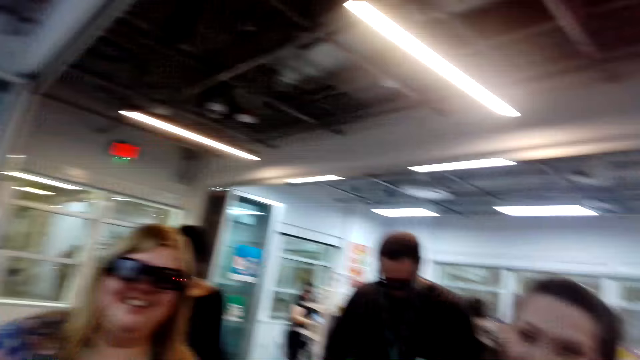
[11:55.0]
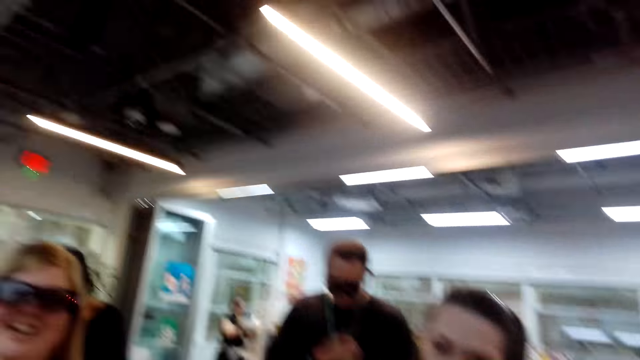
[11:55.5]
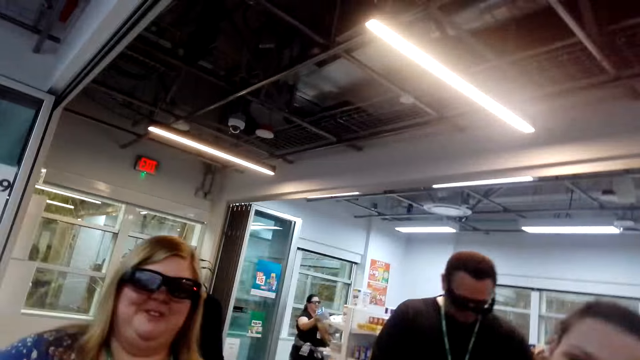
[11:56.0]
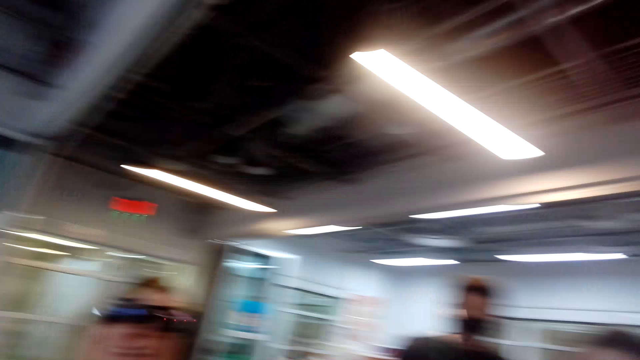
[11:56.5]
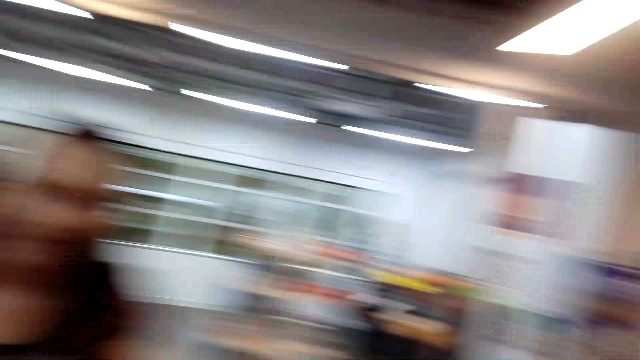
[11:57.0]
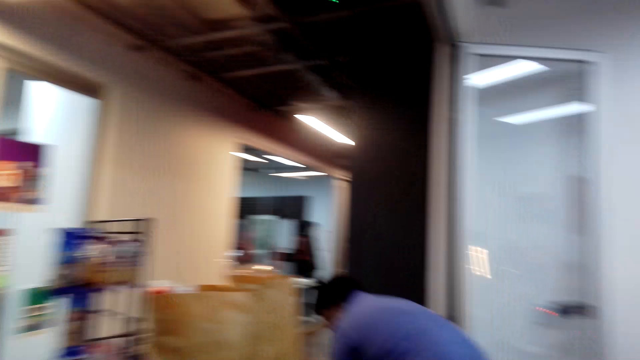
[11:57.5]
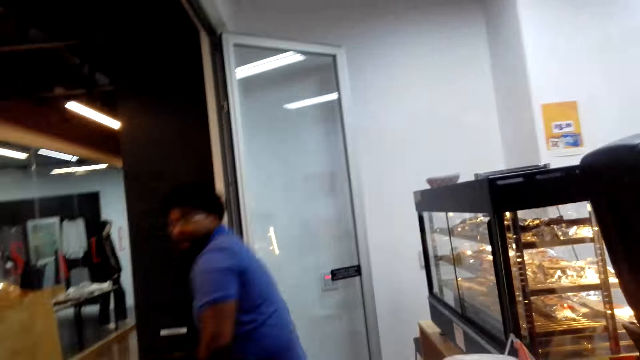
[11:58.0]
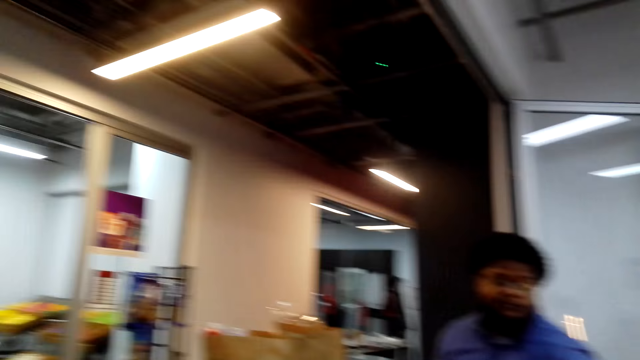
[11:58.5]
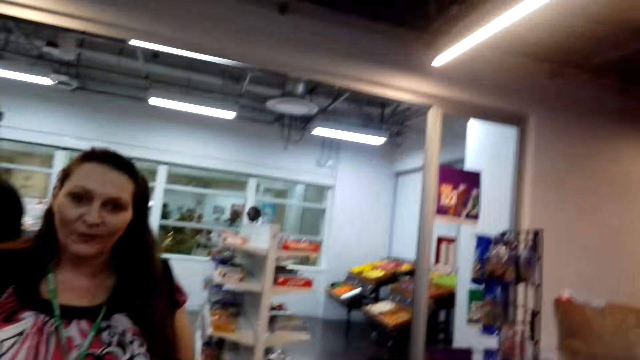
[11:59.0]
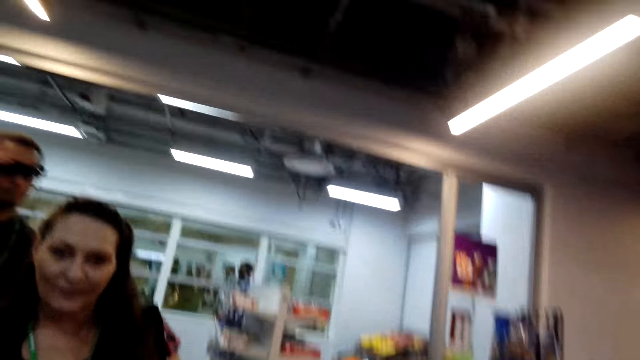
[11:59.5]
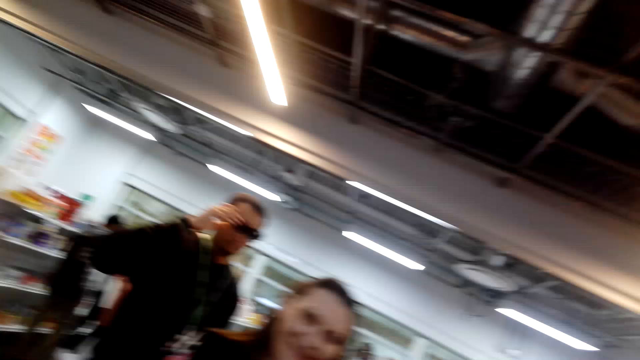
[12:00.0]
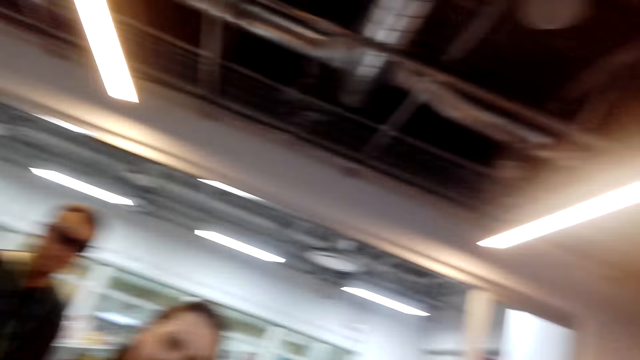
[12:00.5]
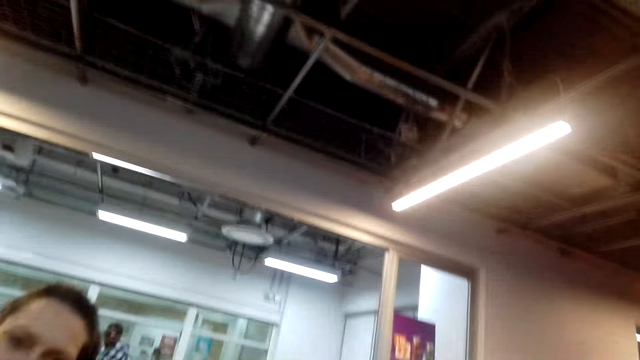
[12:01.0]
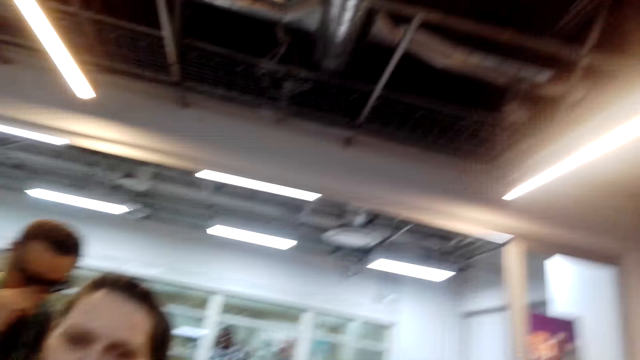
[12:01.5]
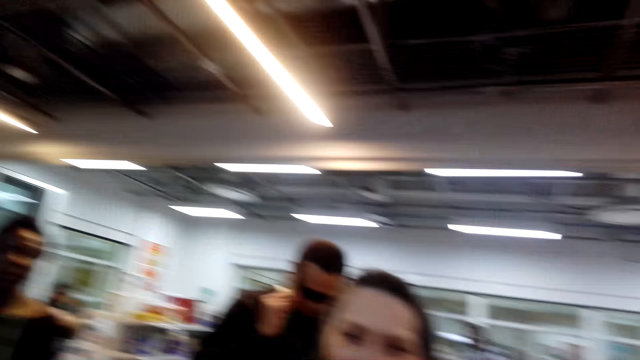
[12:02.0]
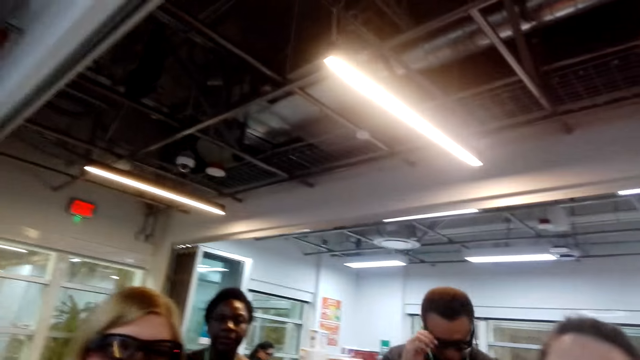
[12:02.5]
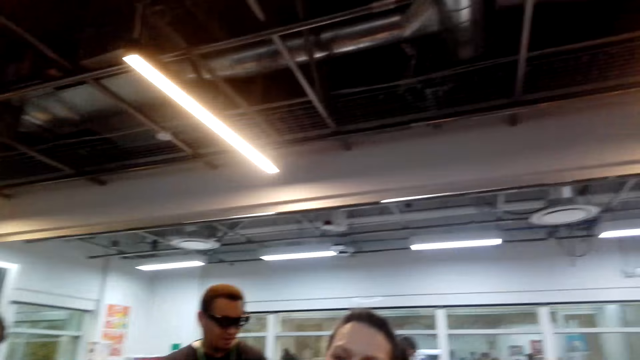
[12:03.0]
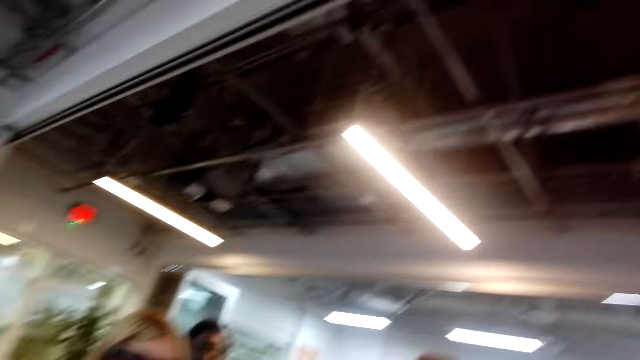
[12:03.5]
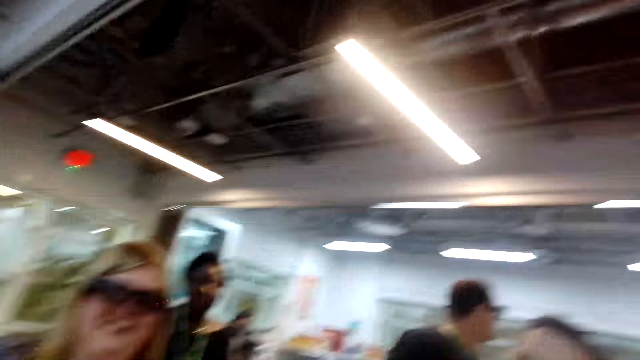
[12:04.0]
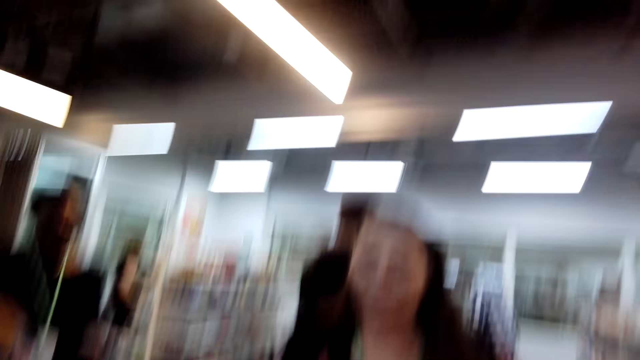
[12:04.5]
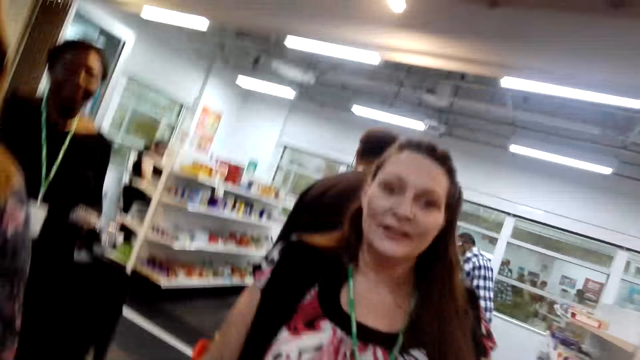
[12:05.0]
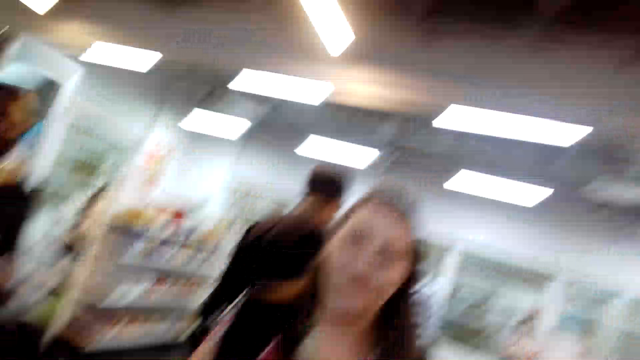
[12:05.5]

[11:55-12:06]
A person stands behind the camera wearer. The camera wearer converses with a woman. Another person stands next to the first person. The camera wearer looks around the shop. A man bends down. The camera wearer stands at the counter. They converse with another woman and the first woman.

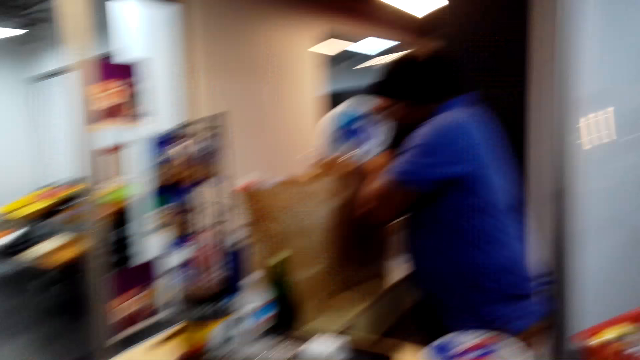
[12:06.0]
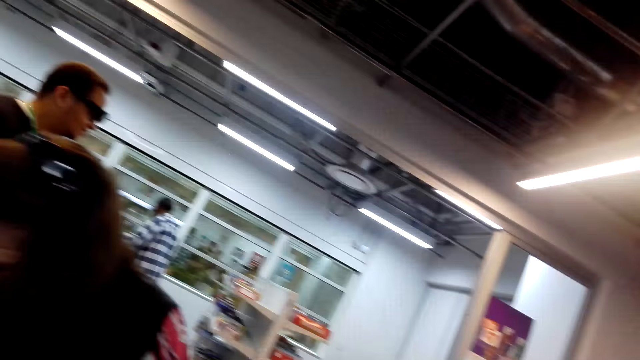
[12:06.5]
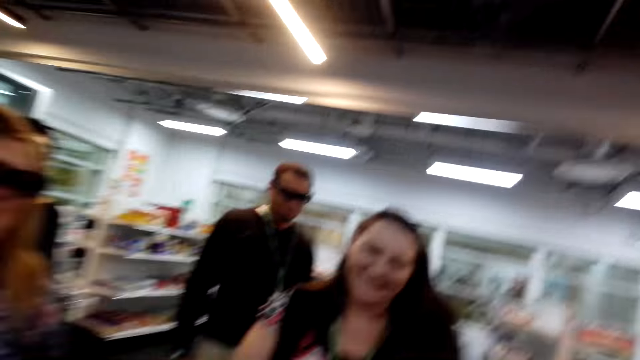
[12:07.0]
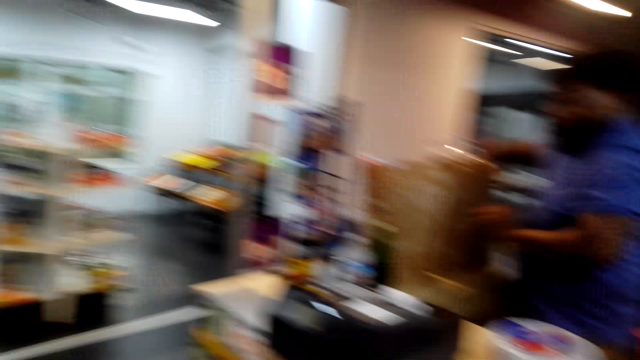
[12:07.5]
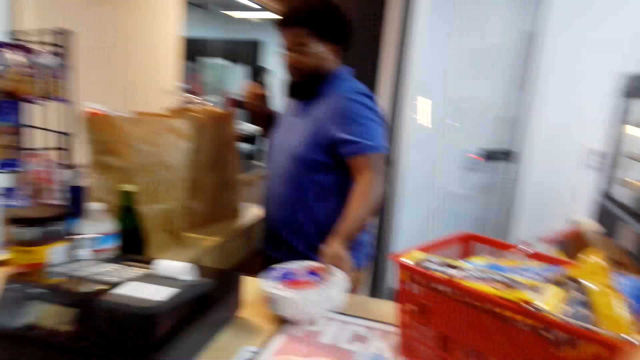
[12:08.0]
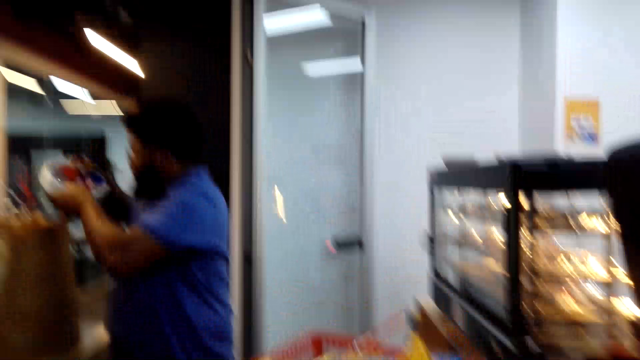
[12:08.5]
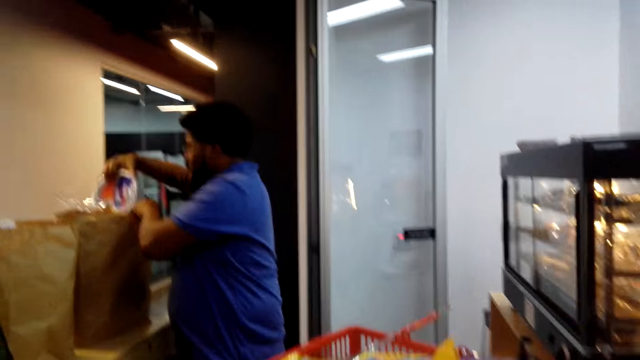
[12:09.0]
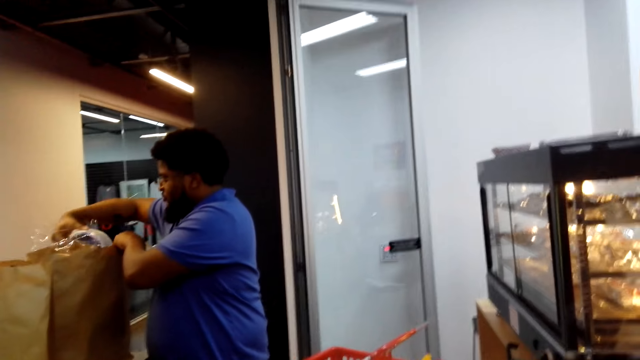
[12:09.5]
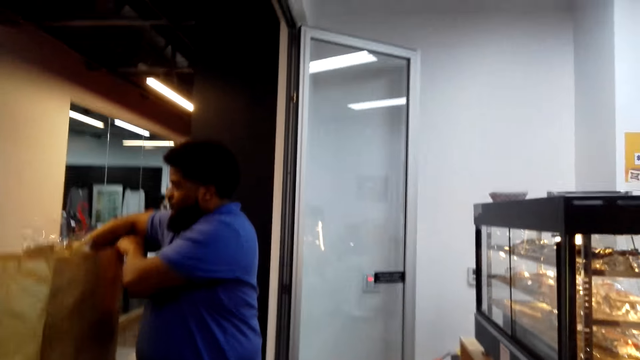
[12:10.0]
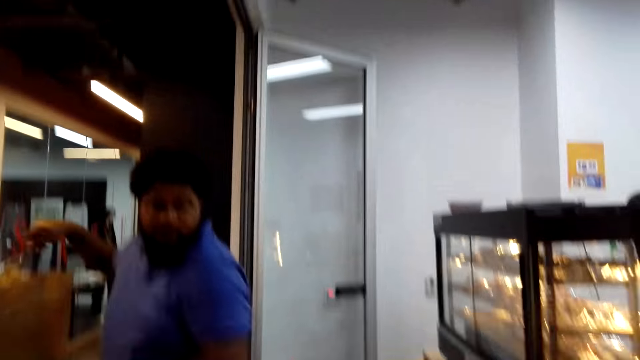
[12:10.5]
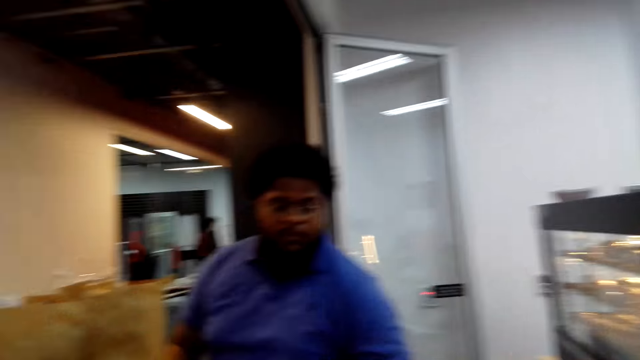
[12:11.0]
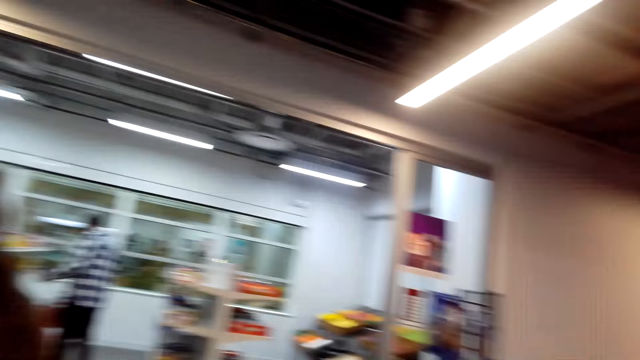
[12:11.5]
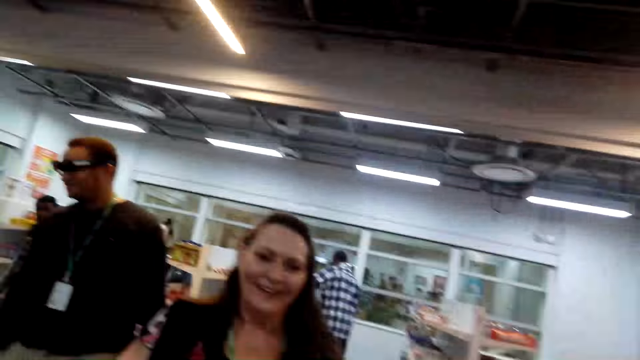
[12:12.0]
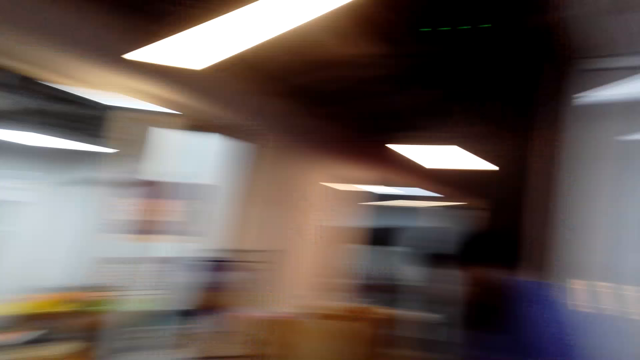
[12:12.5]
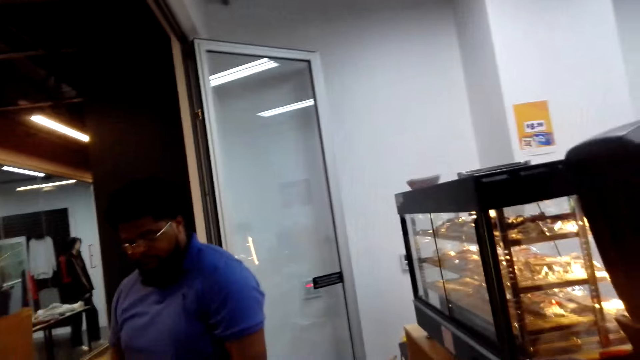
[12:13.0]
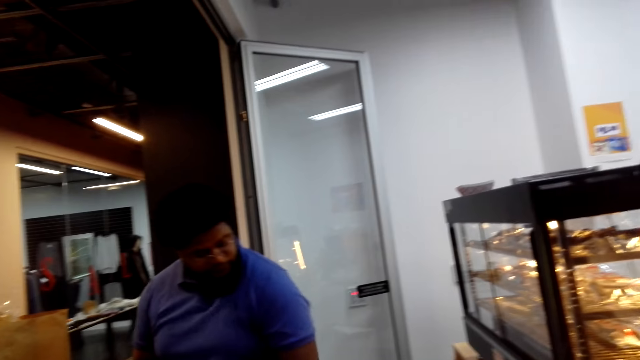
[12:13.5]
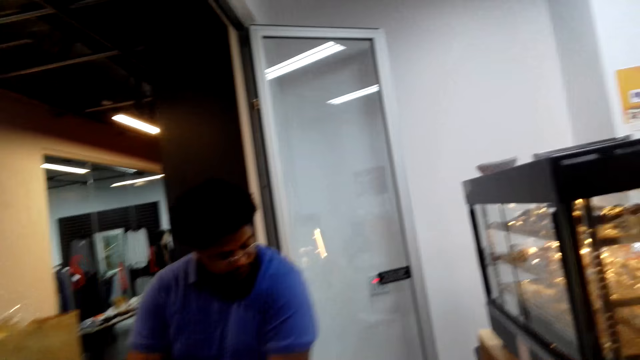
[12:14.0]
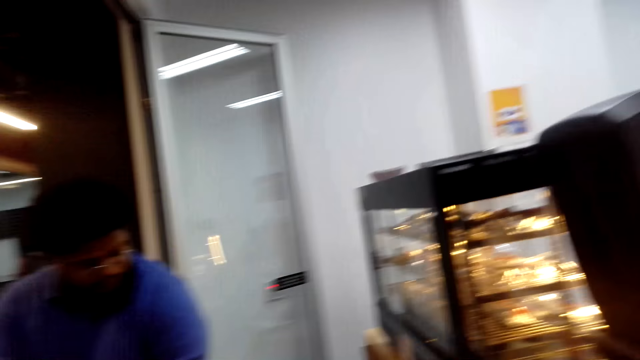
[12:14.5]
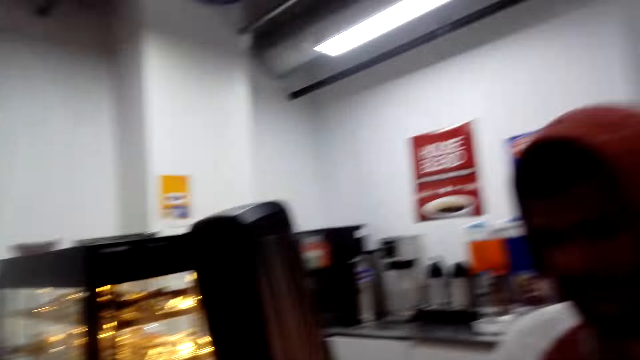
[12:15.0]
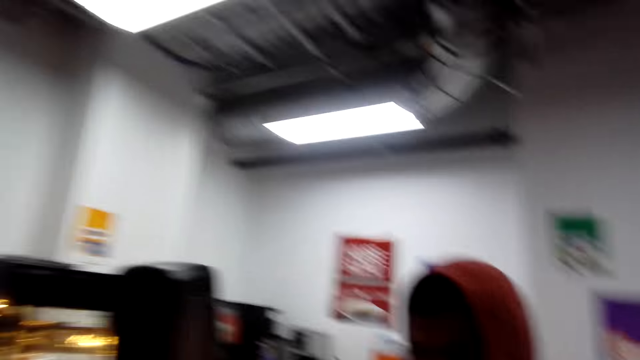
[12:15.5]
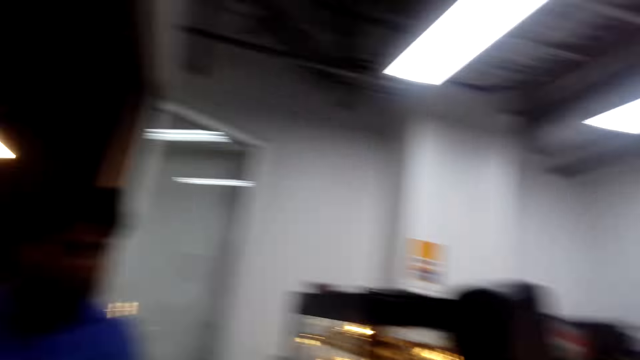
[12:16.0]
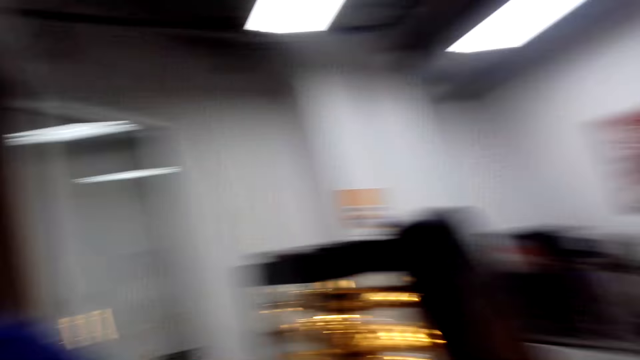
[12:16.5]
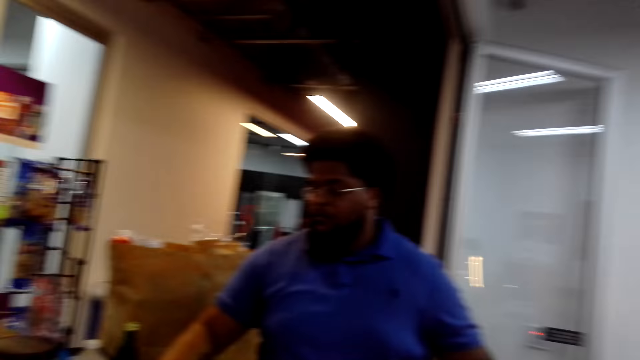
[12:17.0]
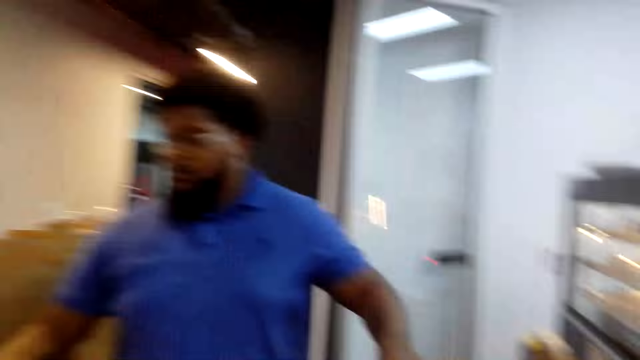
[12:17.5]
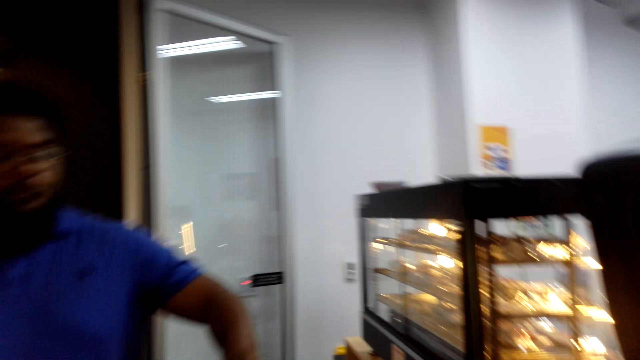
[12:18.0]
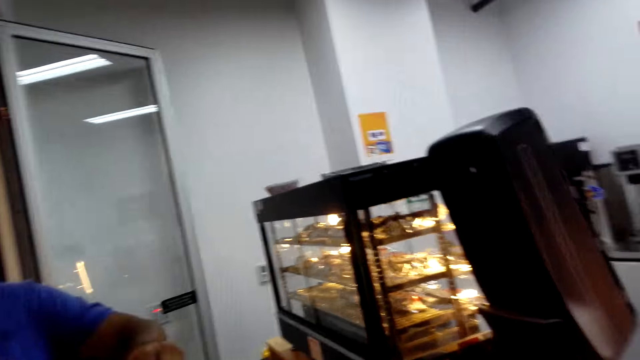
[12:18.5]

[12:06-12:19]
A man packages items. The camera wearer converses with a woman and another woman. The man totalizes the items. Another man stands at the counter. The first man totalizes the items.
